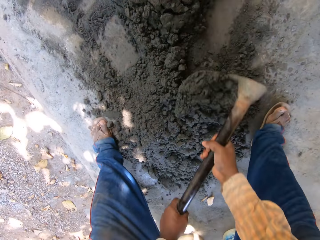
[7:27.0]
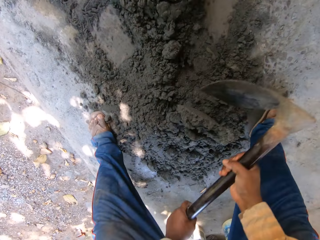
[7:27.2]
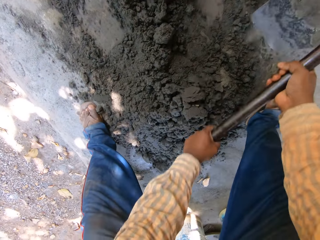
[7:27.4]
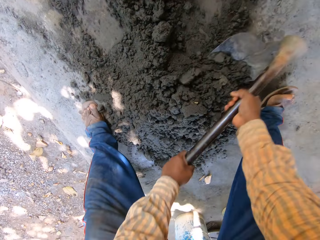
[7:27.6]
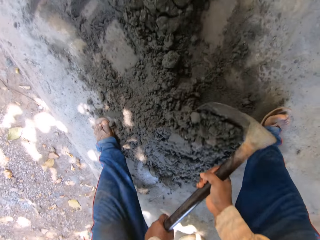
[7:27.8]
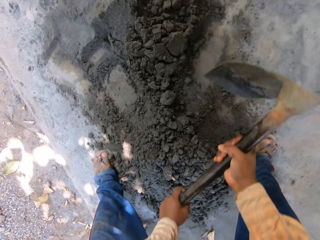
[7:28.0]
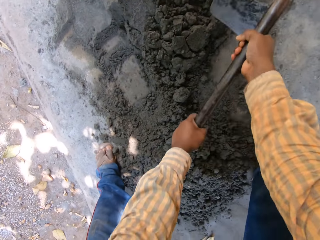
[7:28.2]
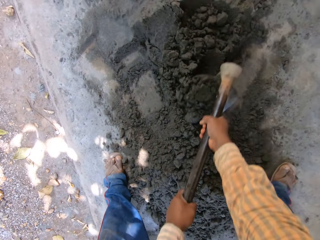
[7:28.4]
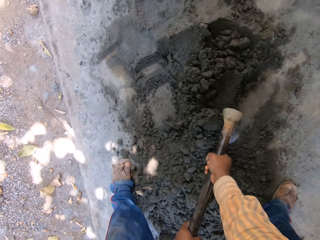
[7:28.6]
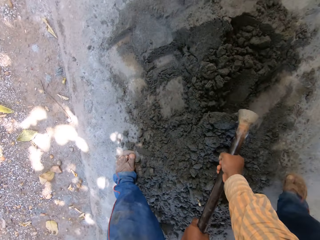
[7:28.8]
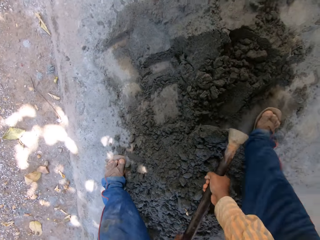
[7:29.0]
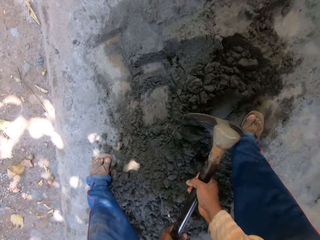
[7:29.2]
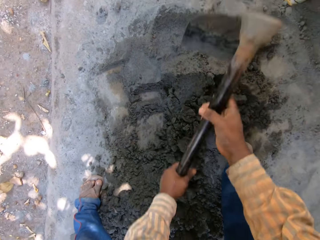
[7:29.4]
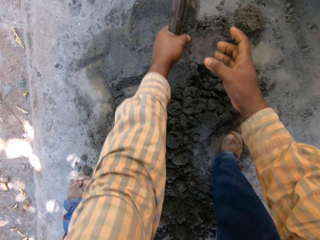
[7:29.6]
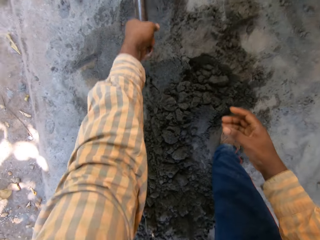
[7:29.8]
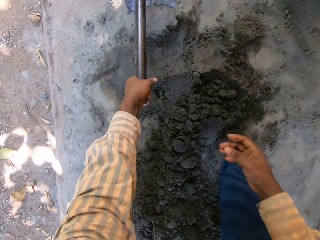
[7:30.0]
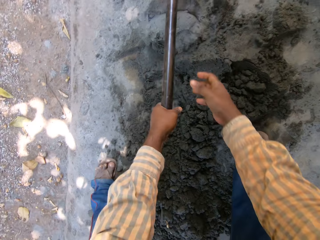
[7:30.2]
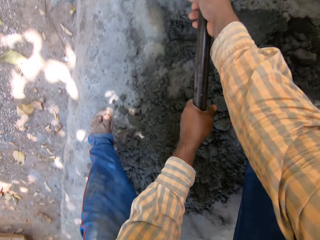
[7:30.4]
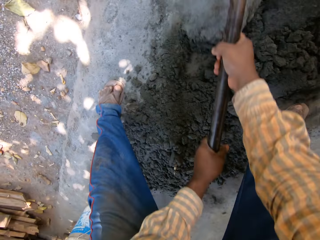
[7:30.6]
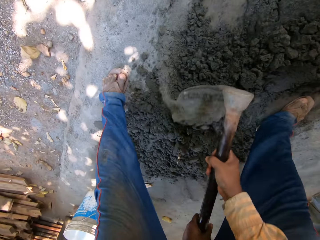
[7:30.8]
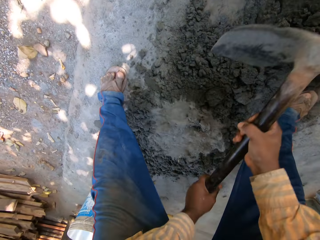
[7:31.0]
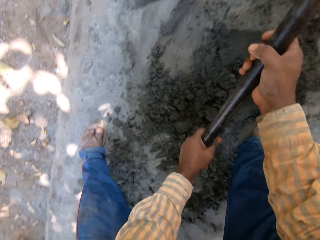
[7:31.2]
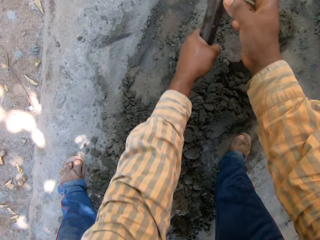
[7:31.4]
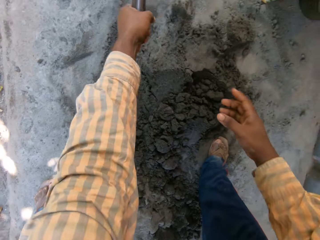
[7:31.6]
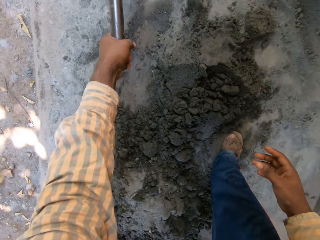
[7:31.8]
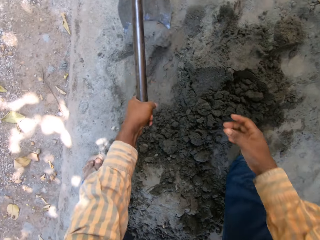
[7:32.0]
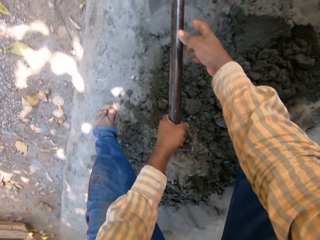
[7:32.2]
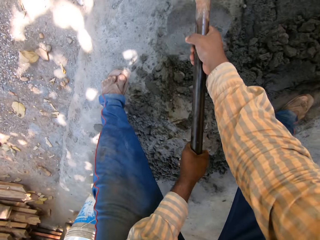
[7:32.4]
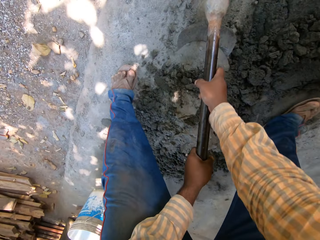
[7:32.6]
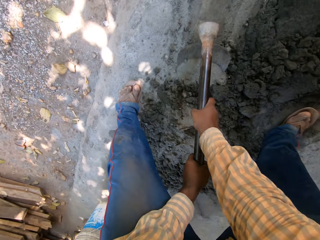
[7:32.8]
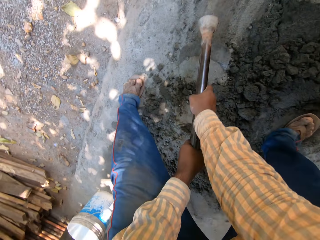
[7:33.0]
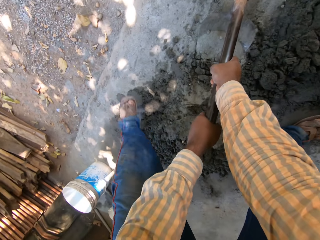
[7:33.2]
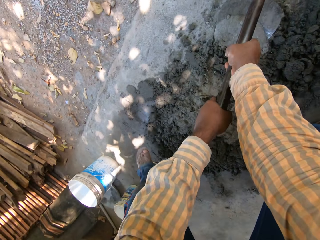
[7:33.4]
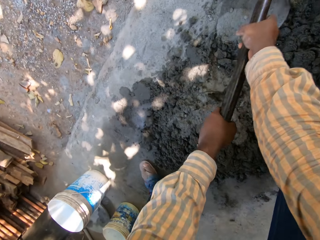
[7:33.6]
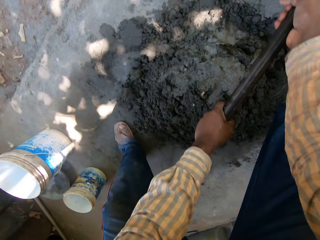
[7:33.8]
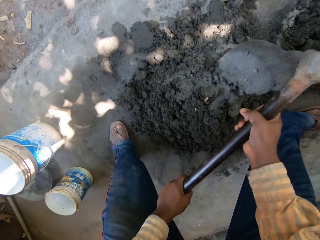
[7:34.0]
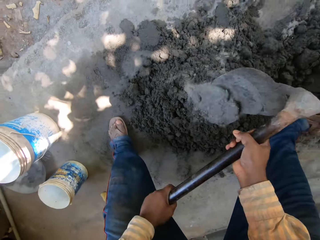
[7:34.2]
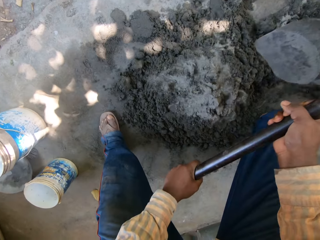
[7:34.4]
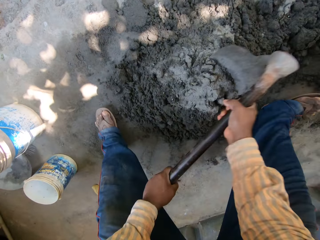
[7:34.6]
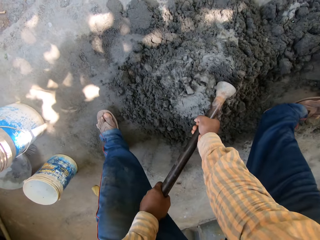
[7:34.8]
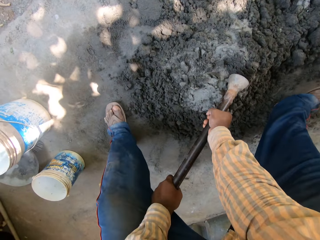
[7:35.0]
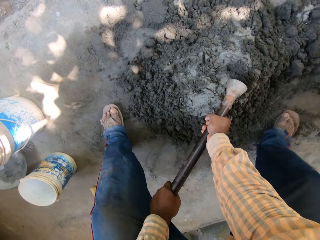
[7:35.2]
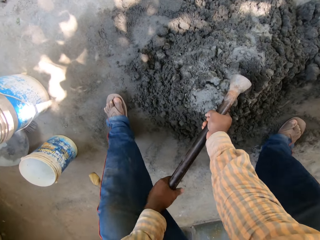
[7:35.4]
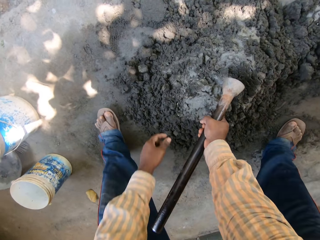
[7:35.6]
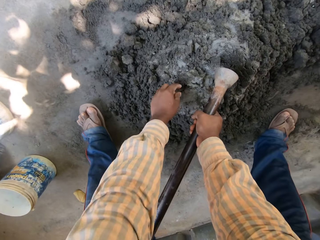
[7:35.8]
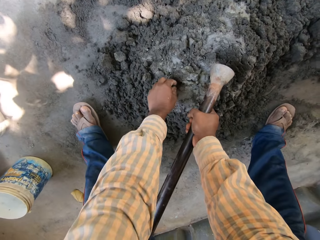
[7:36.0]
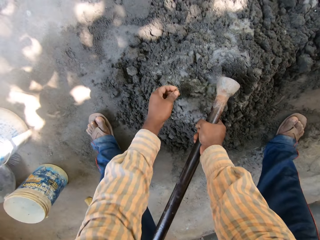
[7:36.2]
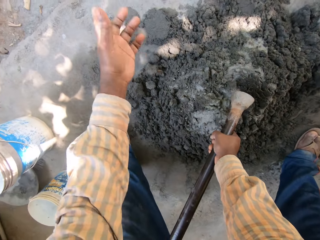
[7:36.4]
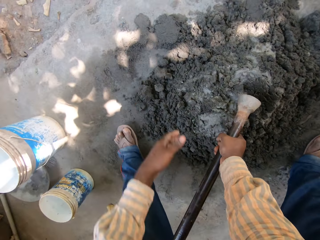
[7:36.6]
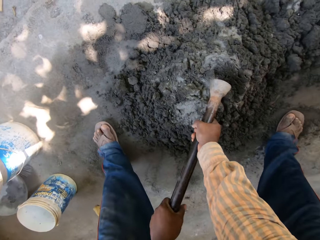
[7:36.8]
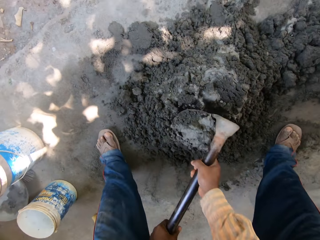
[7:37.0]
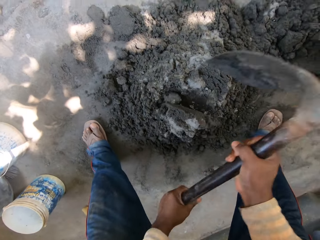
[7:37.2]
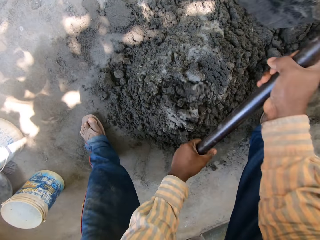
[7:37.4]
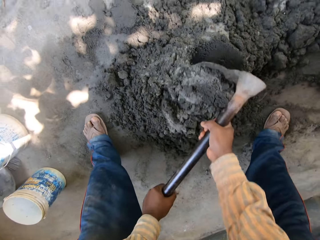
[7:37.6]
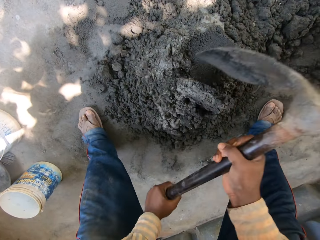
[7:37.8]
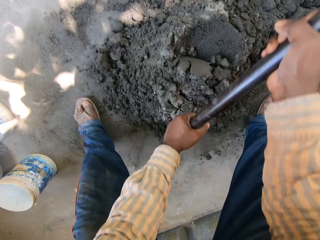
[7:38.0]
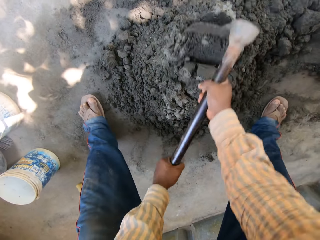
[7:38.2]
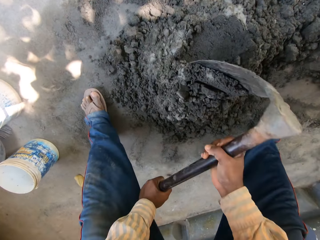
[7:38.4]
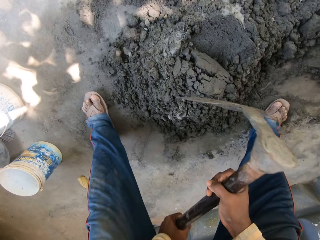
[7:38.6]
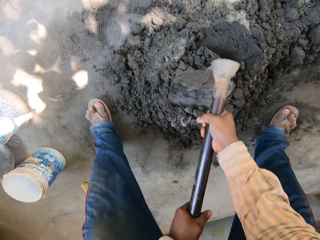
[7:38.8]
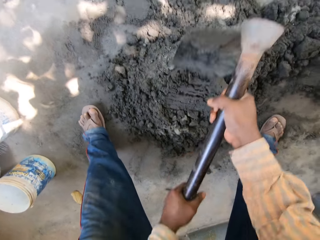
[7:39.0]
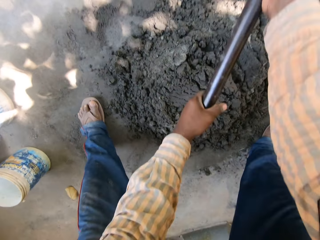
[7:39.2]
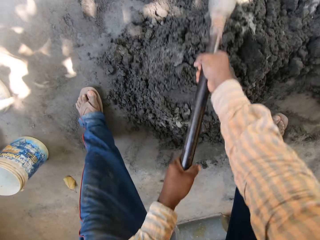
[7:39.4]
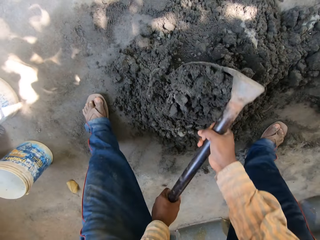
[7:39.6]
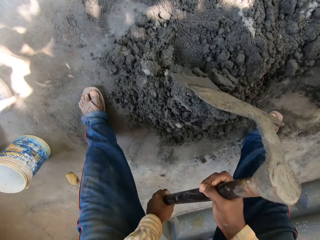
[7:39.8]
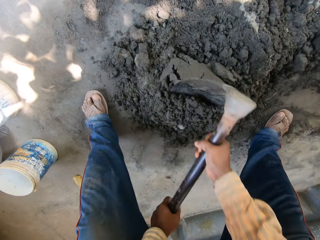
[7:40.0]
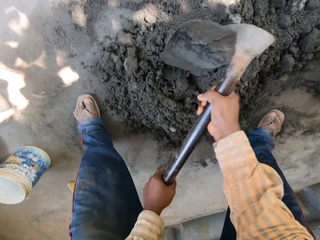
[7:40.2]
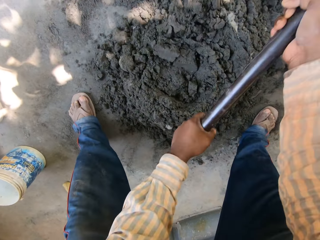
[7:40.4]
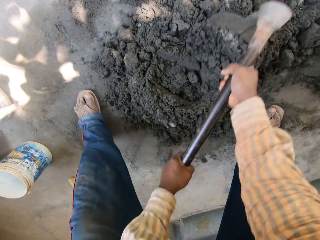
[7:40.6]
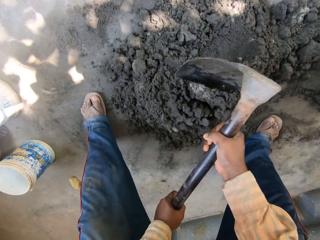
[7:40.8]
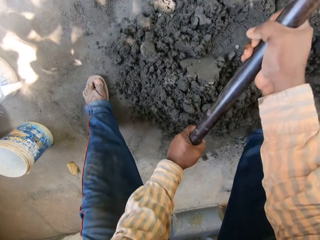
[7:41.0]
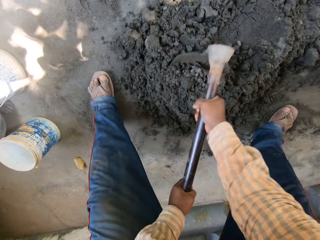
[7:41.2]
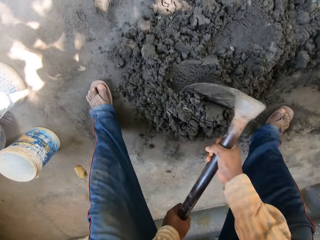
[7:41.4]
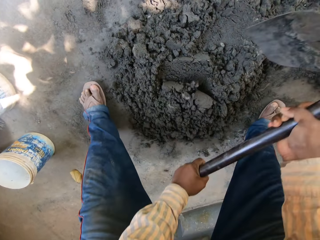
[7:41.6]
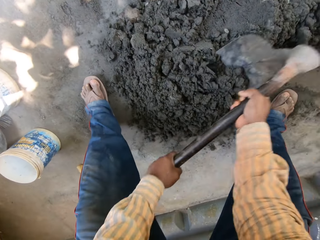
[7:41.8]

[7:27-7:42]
The camera wearer picks out dirt from the mortar on the ground with his left hand. He throws the dirt on the ground with his left hand. He holds the hoe with both hands. He mixes the mortar on the ground with the hoe in both hands. He digs on the soil.

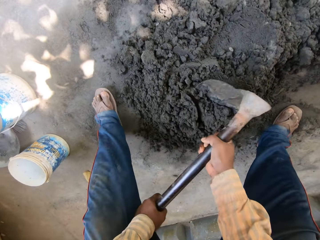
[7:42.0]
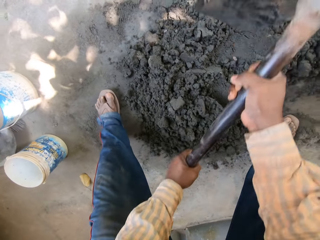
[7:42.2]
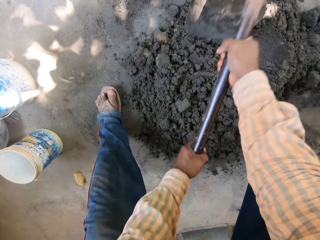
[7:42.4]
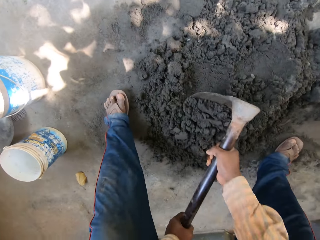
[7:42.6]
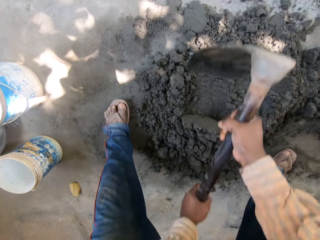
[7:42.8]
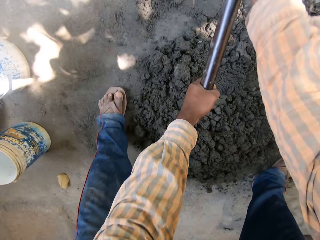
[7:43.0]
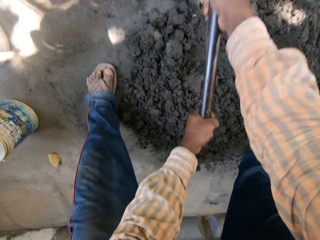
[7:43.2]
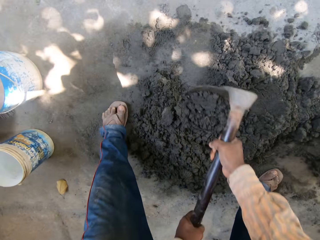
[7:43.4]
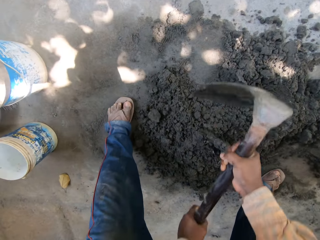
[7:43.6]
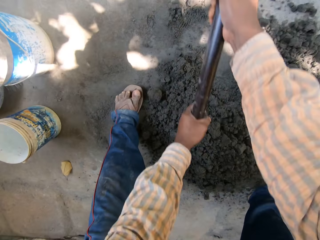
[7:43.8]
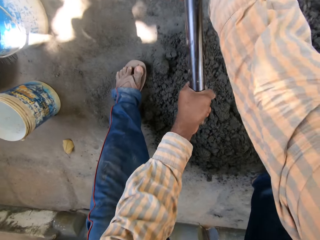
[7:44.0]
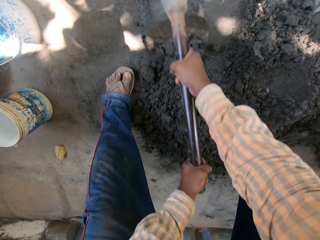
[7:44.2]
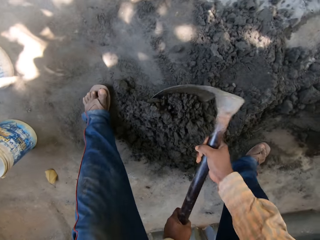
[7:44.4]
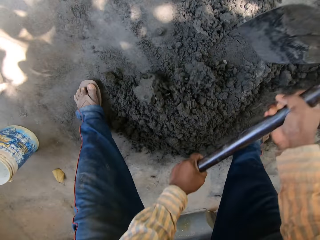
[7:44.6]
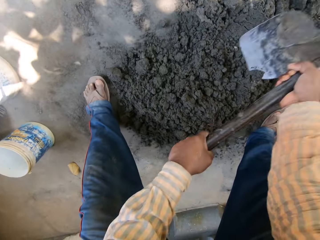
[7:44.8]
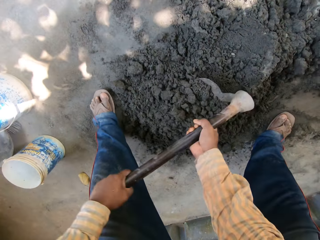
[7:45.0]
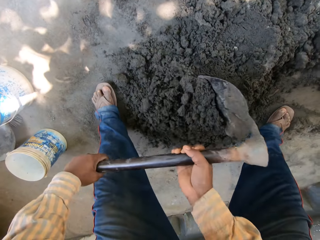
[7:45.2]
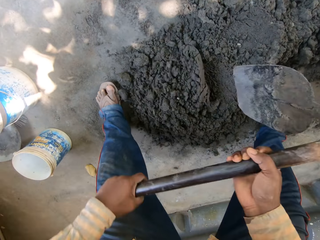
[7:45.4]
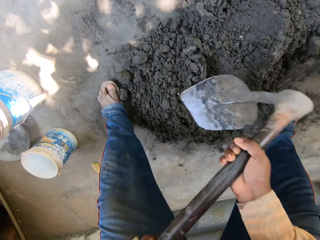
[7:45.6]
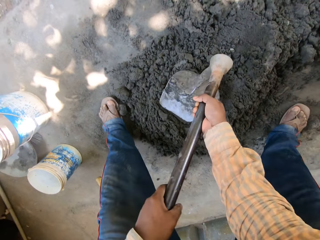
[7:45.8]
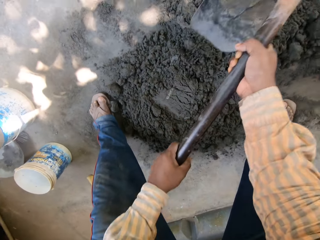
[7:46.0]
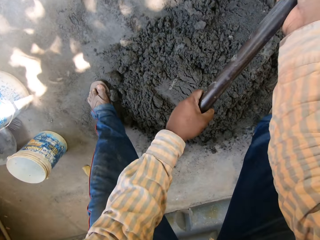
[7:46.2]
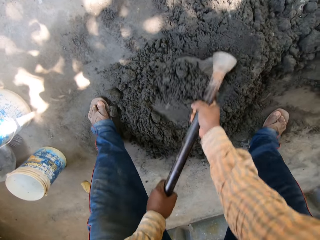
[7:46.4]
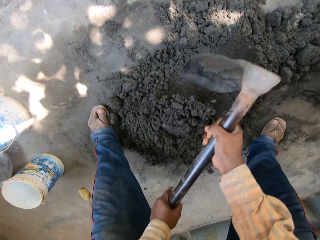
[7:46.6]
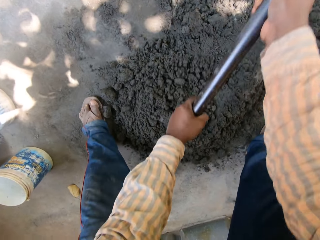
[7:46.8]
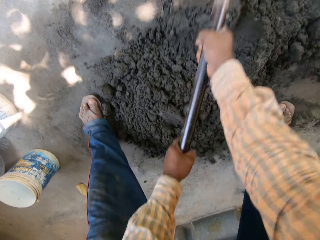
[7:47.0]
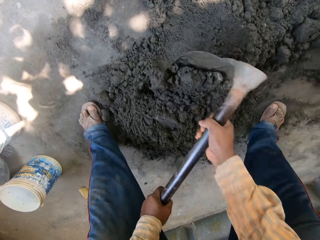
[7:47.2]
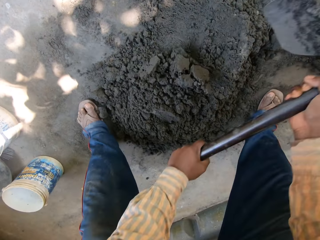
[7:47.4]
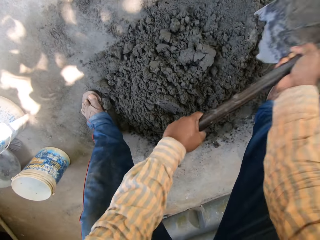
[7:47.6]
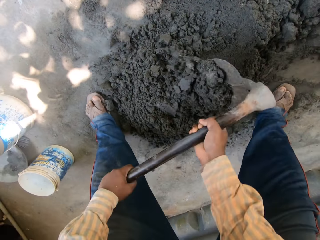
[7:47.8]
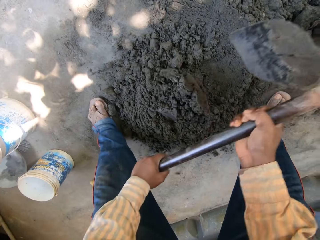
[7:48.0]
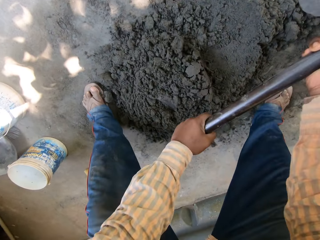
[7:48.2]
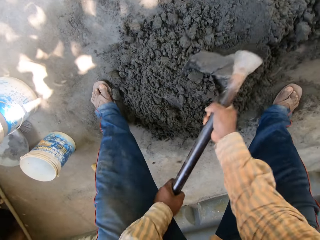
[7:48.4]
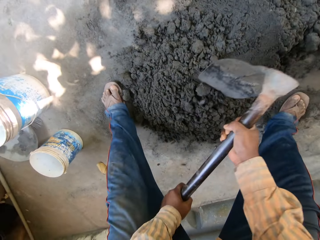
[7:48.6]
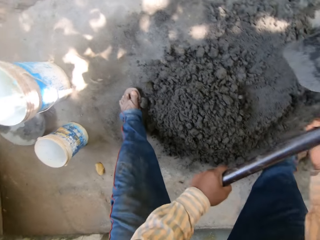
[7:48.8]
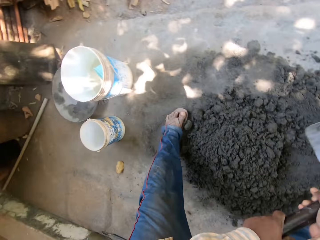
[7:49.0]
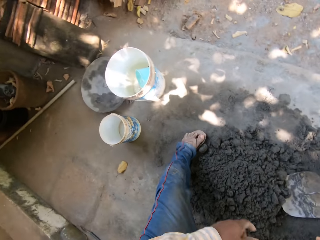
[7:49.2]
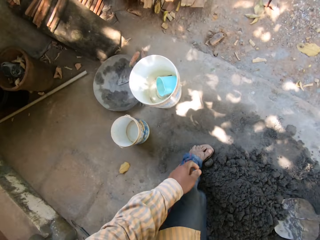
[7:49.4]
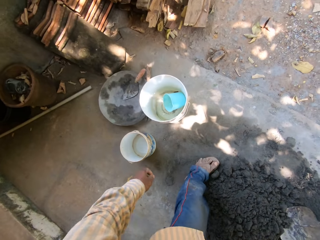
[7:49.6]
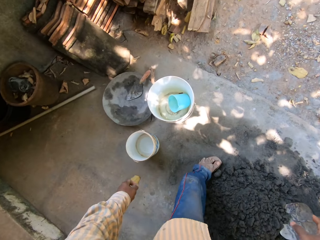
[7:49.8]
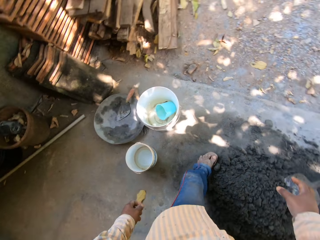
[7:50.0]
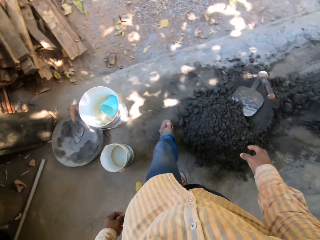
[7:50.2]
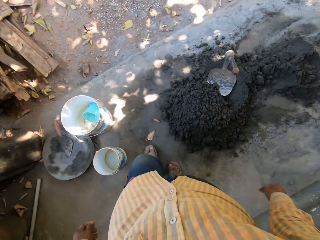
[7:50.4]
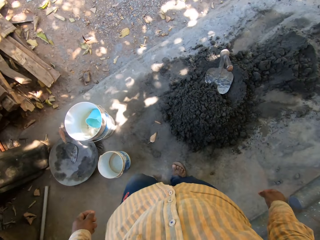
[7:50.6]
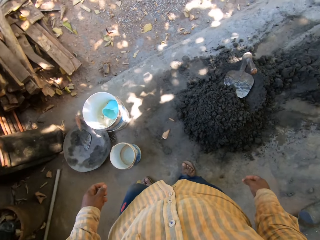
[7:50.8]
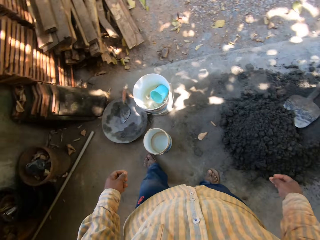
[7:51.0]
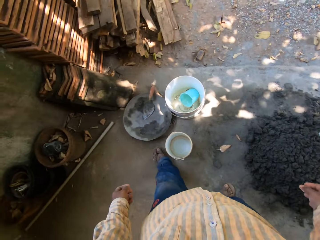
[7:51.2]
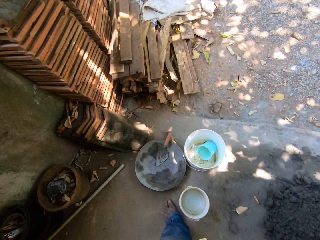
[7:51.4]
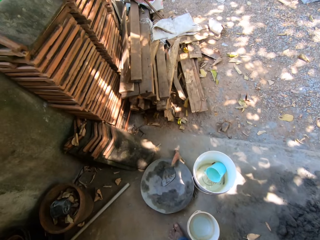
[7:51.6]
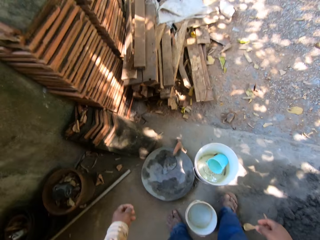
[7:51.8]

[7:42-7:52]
The camera wearer drops the hoe.
